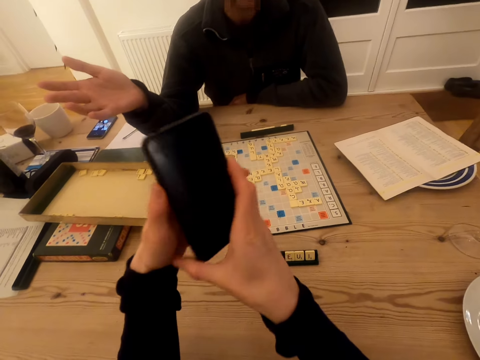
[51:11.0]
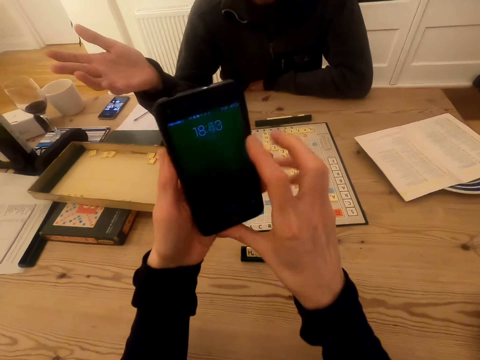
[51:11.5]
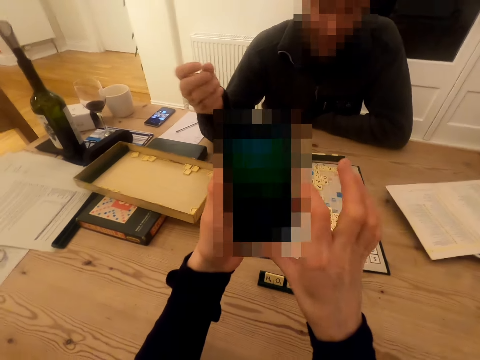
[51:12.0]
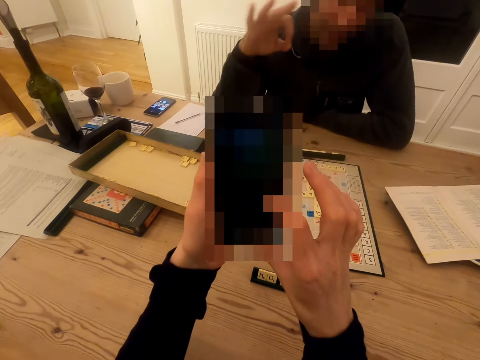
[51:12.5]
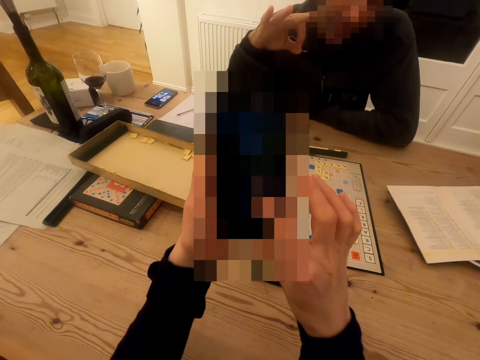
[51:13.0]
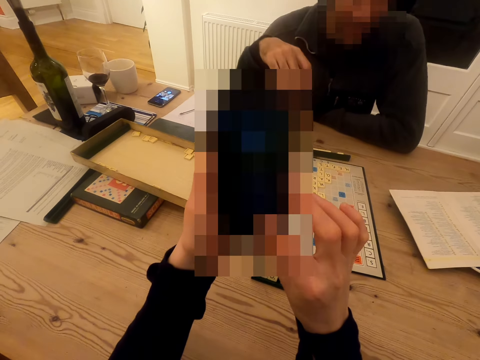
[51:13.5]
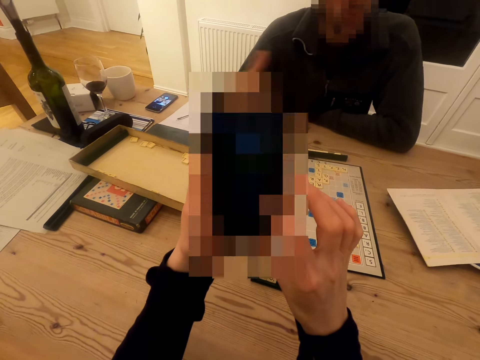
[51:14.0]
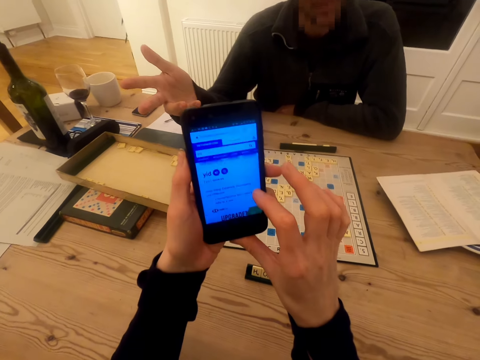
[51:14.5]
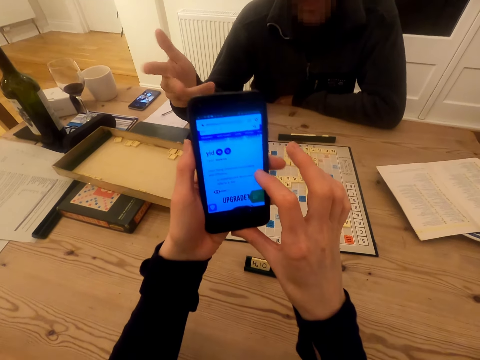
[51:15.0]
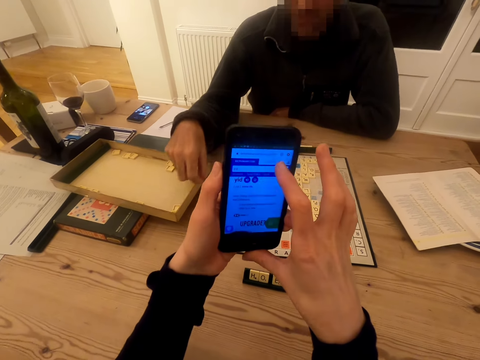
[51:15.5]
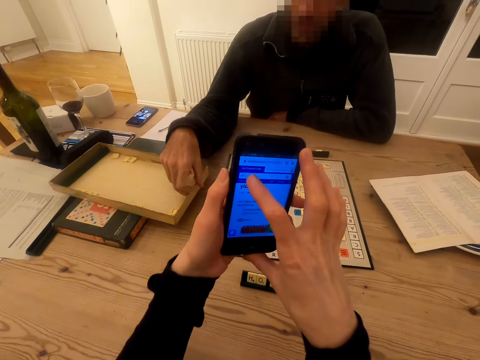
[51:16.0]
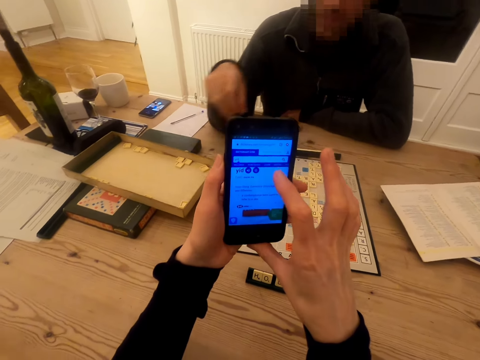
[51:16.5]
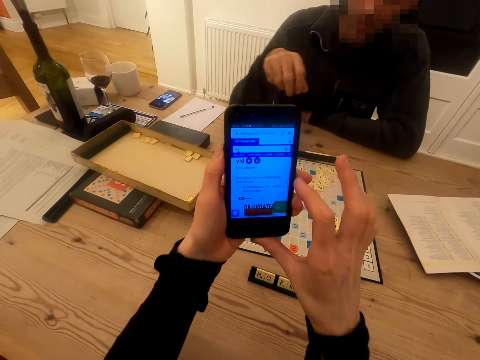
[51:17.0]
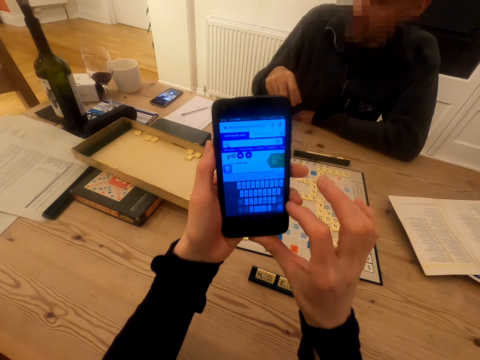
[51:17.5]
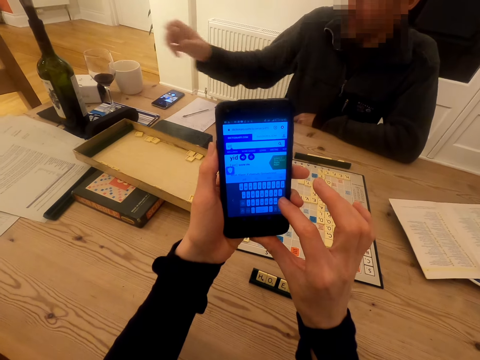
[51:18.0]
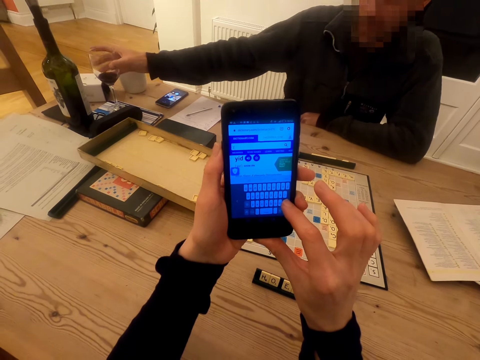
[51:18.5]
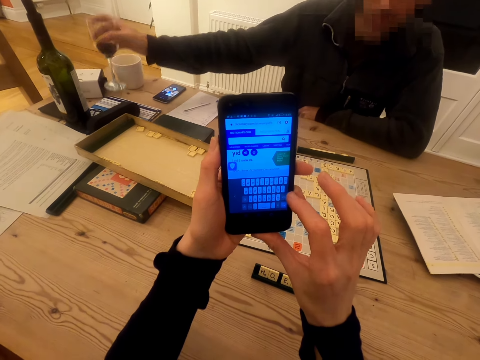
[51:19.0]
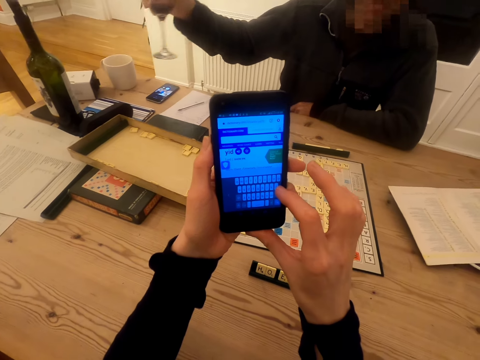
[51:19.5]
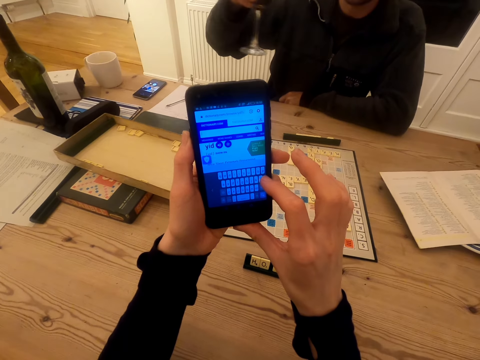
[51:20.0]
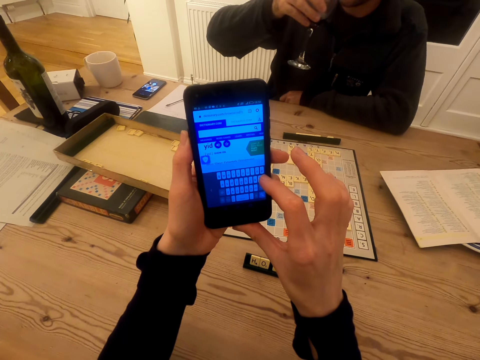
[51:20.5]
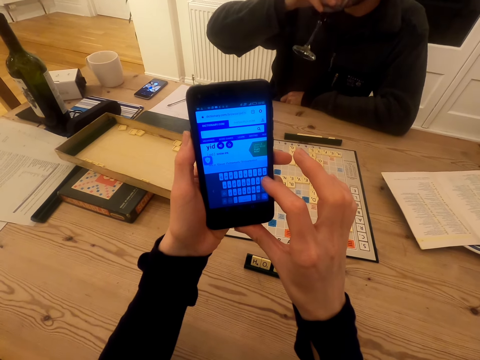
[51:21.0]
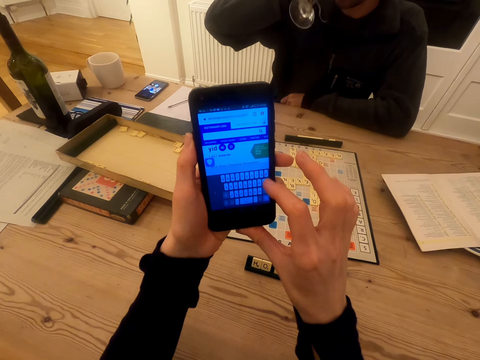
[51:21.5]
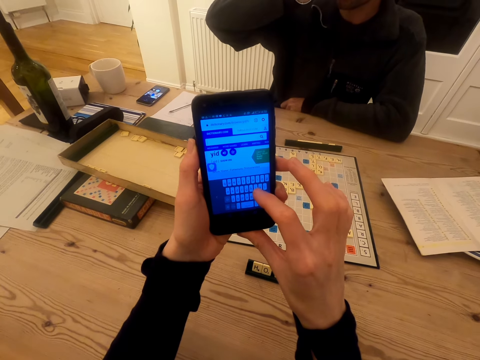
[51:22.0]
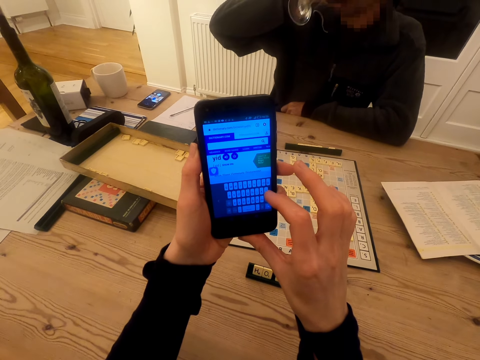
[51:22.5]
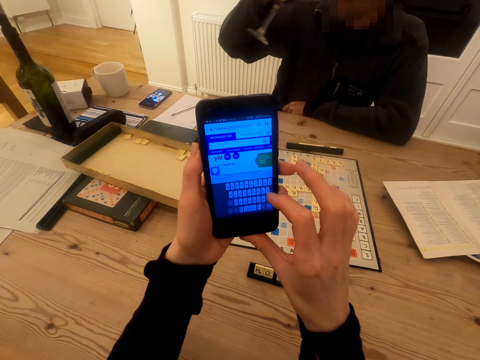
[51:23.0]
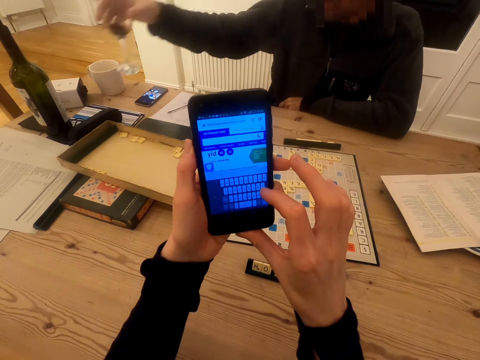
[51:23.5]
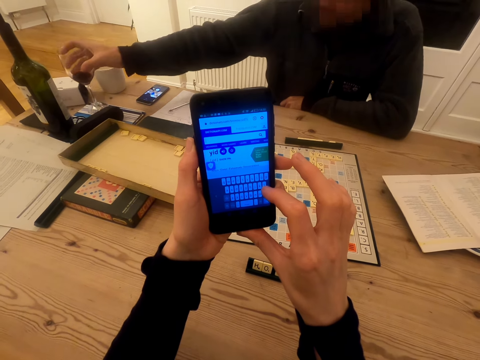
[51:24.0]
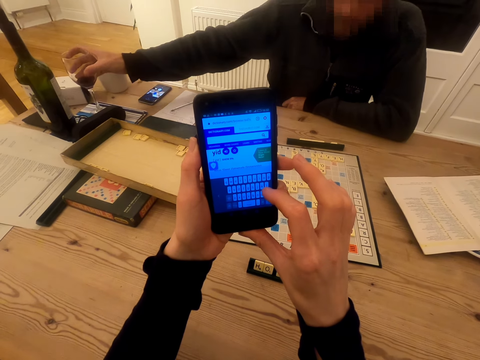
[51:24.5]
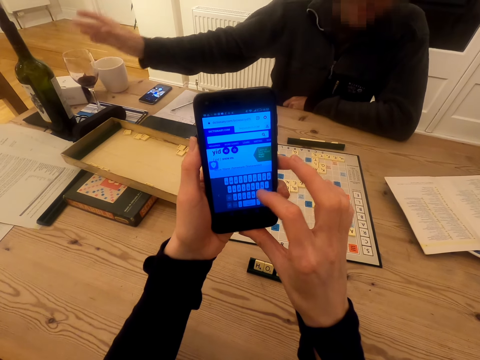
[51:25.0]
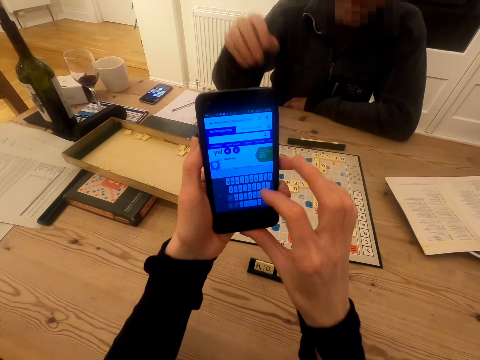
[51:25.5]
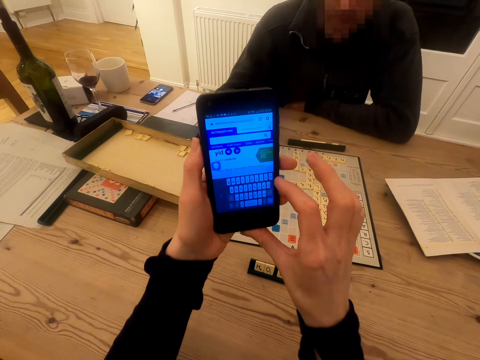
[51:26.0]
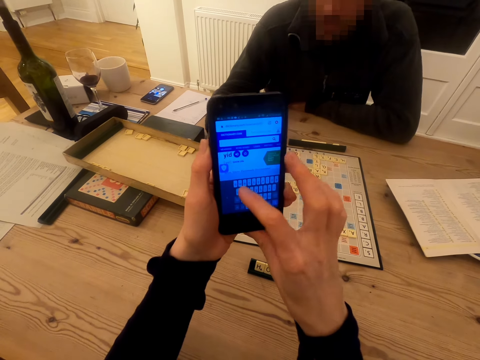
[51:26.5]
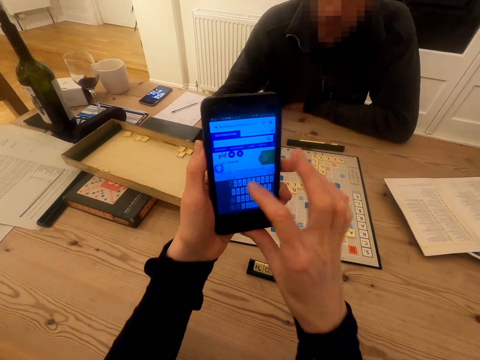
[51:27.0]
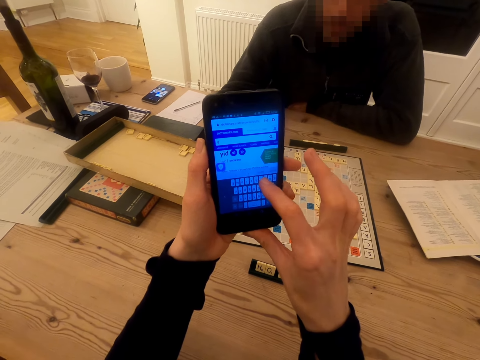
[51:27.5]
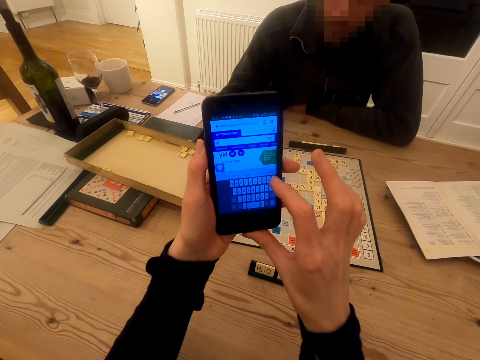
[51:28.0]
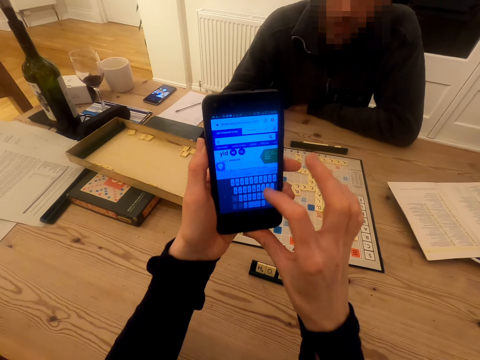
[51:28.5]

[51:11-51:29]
The camera wearer touches the phone button. They touch the phone screen. They touch the phone screen again. A man talks to the camera wearer. The camera wearer uses the phone. They touch the phone screen and talk to the man. They touch the phone screen. The man talks to the camera wearer. The man picks up the glass of wine on the table. The camera wearer touches the phone screen. The man drinks the wine. The camera wearer touches the phone screen, talks to the man, and uses the phone. They look at the phone screen. The man puts the glass of wine on the table. The camera wearer touches the phone screen. The man talks to the camera wearer.

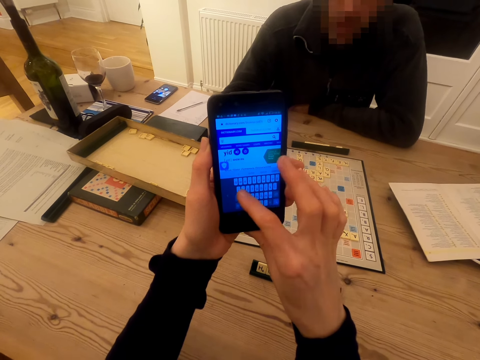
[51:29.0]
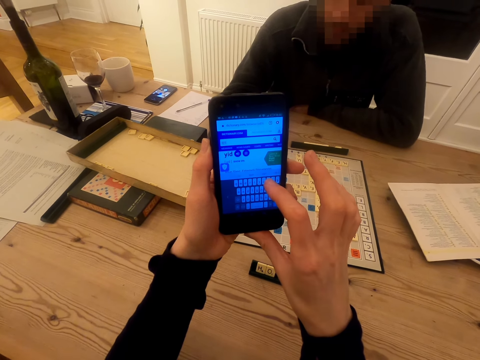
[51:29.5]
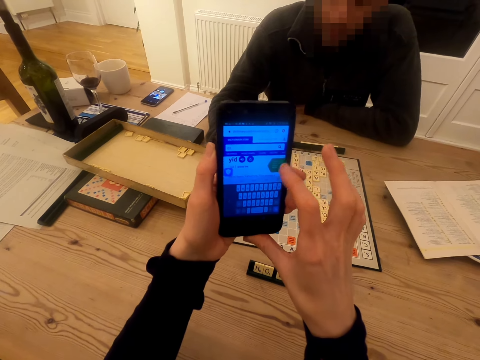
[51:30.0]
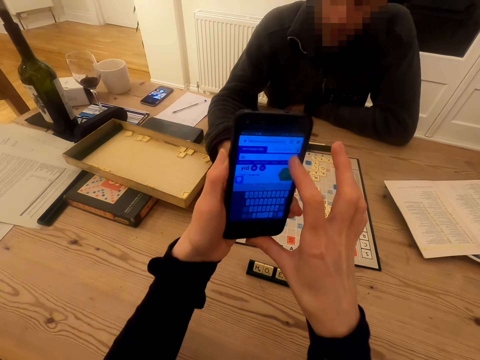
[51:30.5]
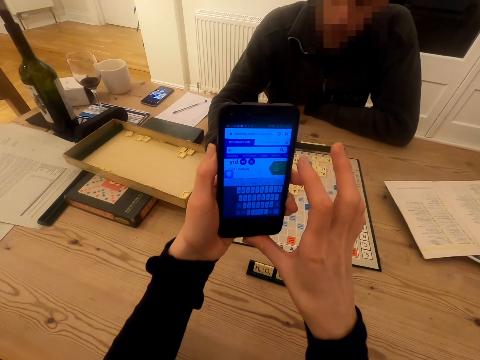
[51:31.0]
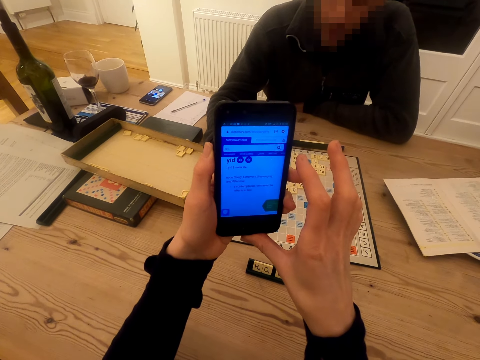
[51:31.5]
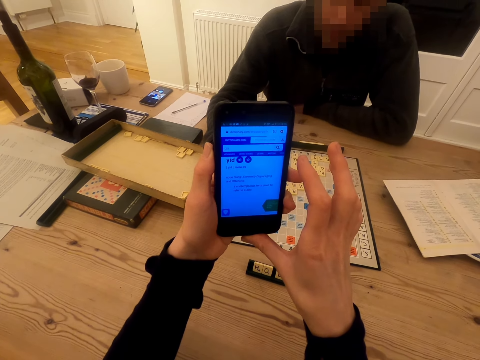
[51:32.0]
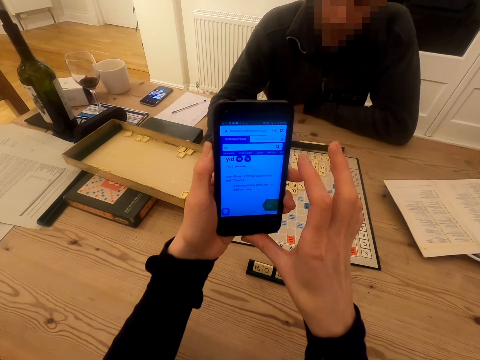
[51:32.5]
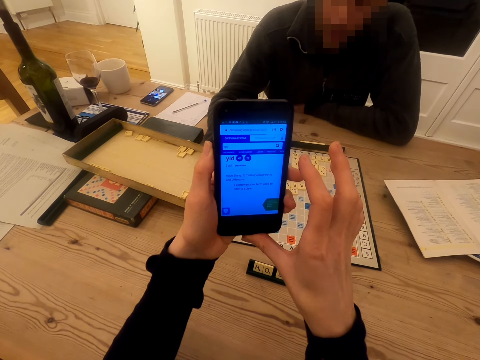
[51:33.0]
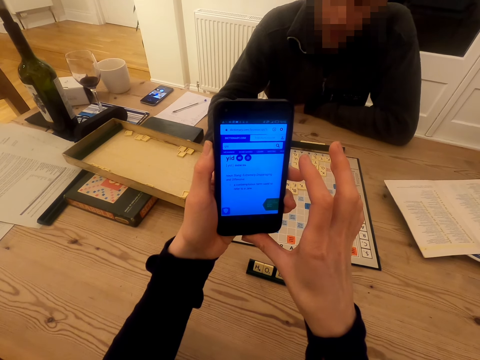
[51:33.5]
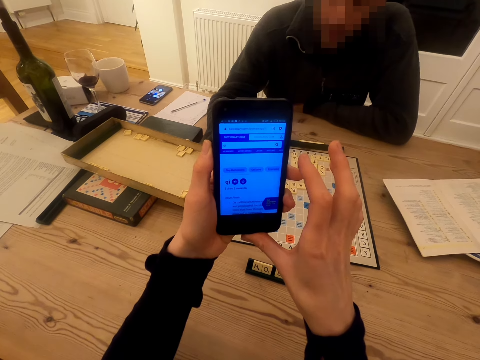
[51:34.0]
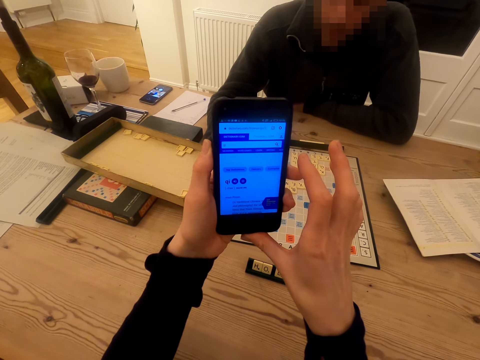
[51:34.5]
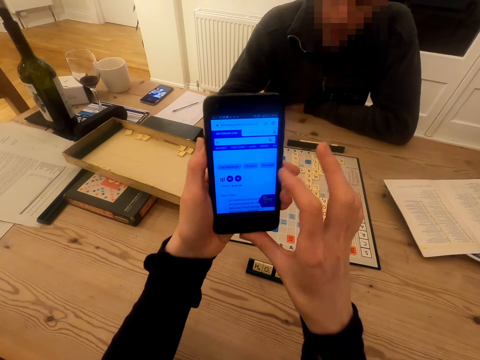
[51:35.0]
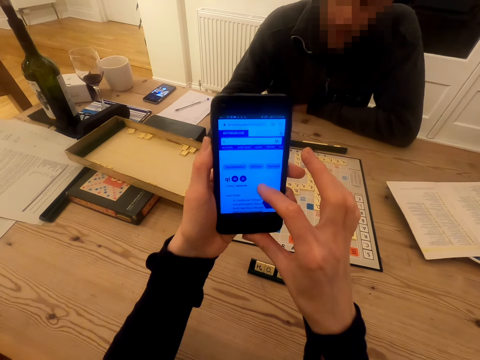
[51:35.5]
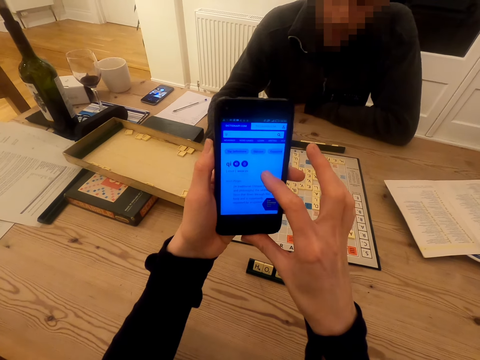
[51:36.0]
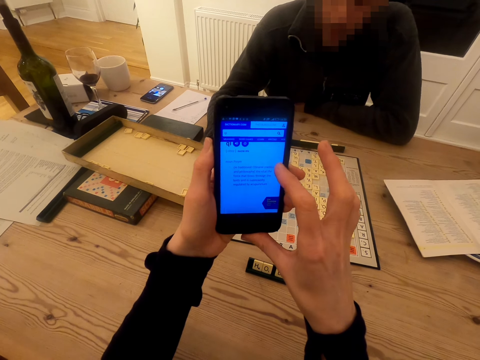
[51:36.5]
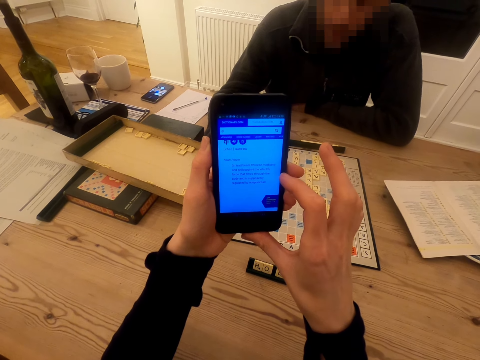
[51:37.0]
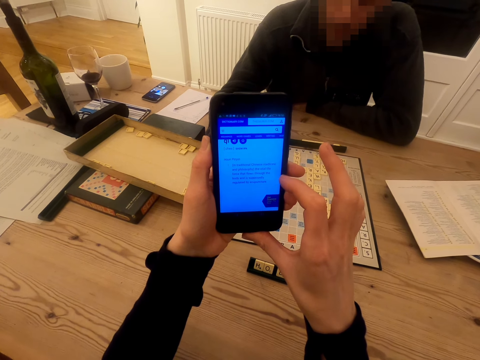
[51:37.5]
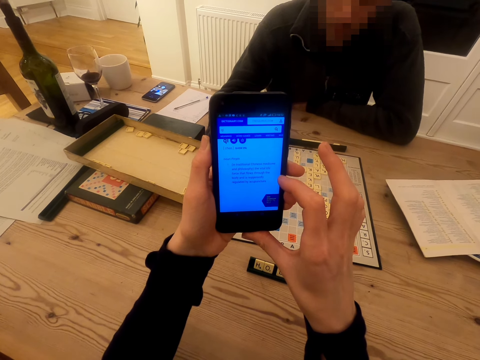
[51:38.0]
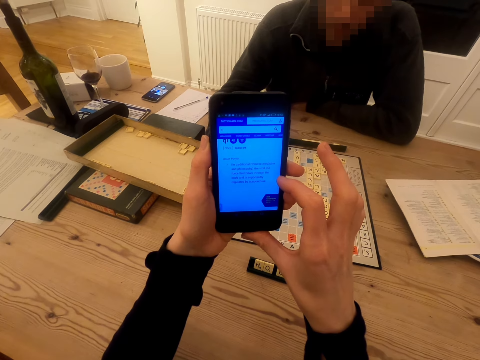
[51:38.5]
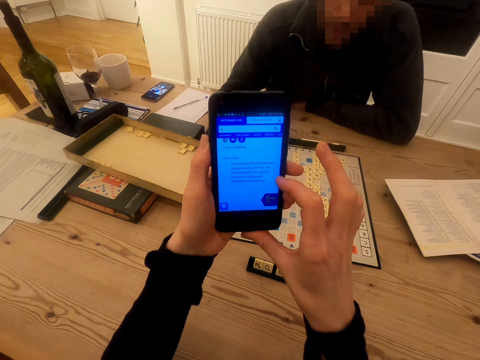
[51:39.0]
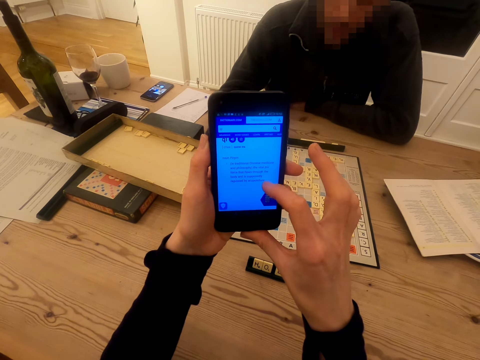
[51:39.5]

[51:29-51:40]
A man counts the tiles. The camera wearer looks at the phone screen. They touch the phone screen. The man counts the tiles.
